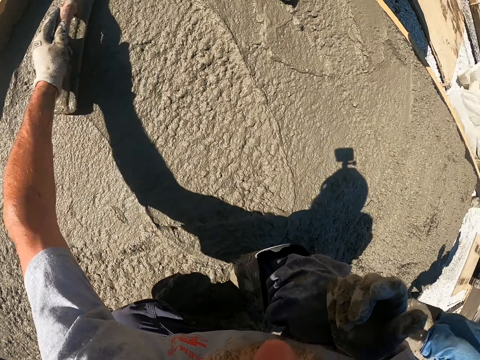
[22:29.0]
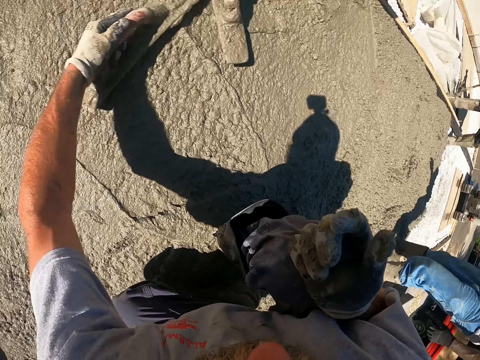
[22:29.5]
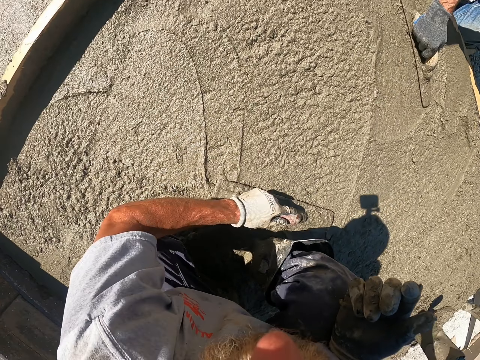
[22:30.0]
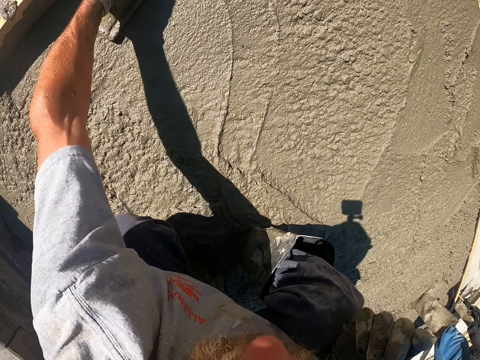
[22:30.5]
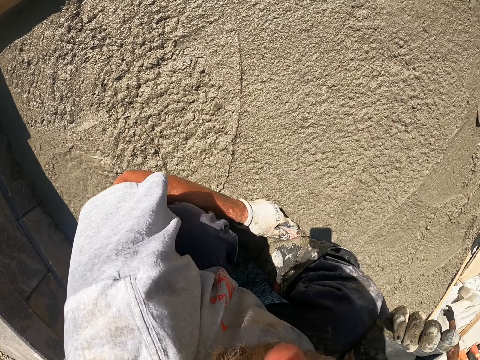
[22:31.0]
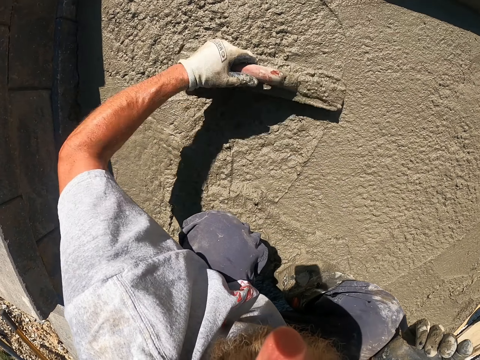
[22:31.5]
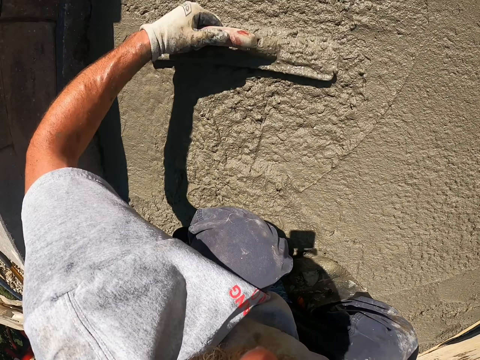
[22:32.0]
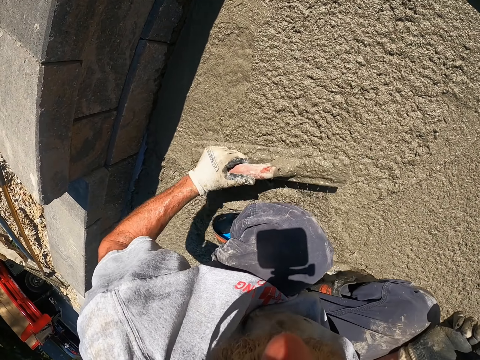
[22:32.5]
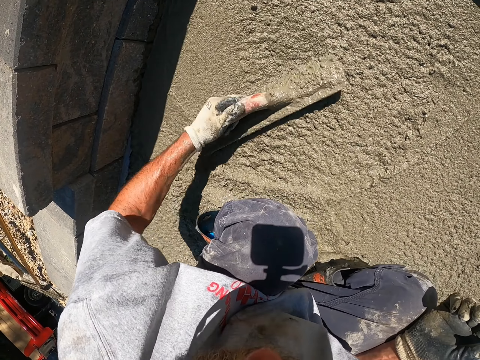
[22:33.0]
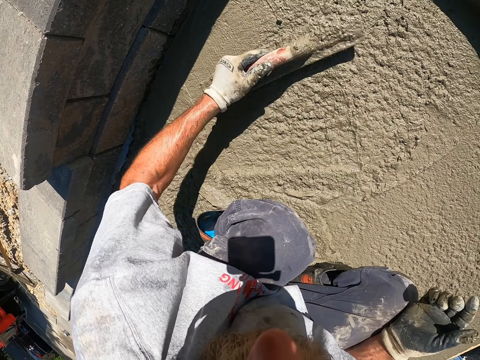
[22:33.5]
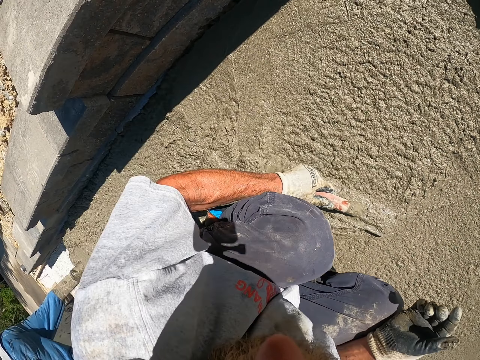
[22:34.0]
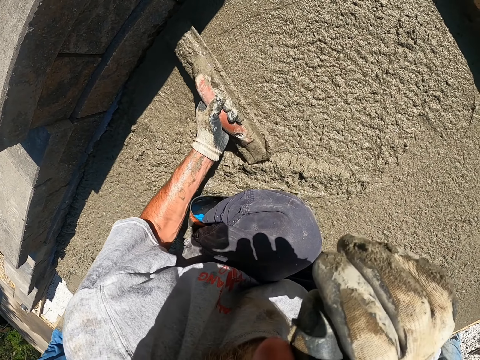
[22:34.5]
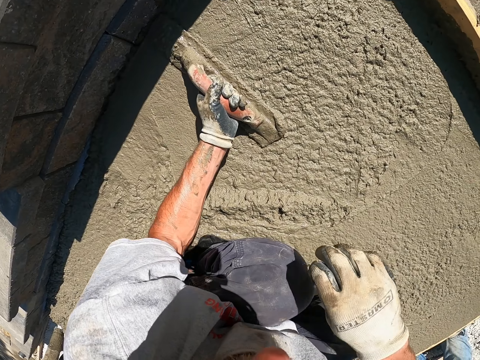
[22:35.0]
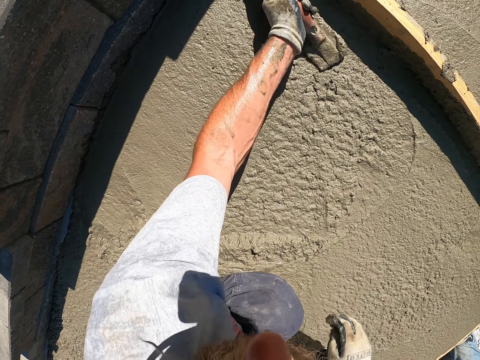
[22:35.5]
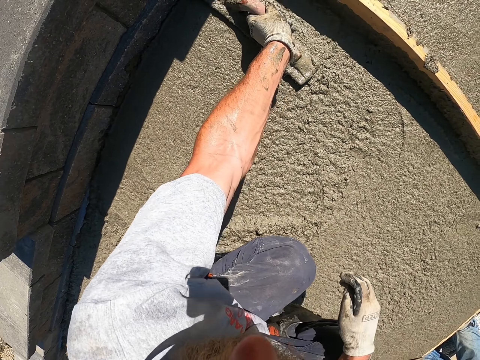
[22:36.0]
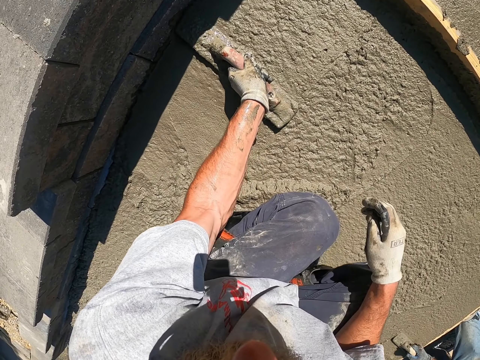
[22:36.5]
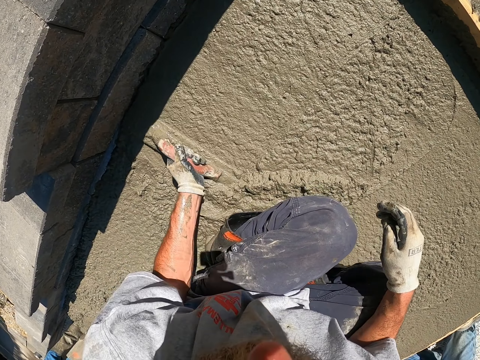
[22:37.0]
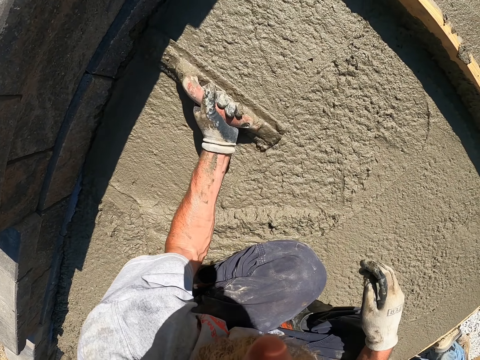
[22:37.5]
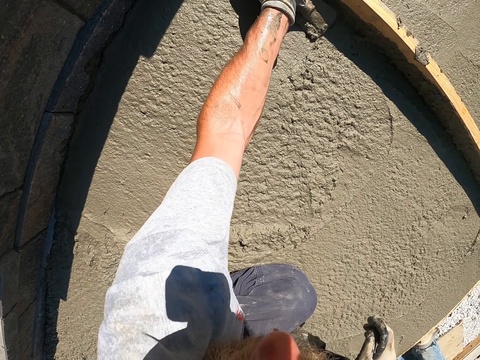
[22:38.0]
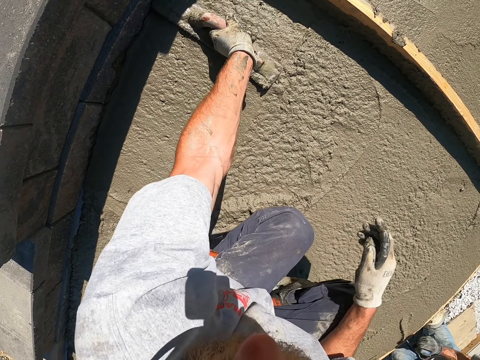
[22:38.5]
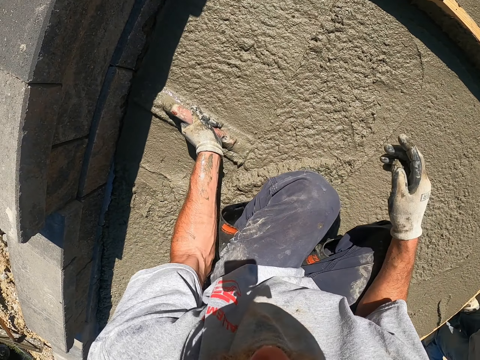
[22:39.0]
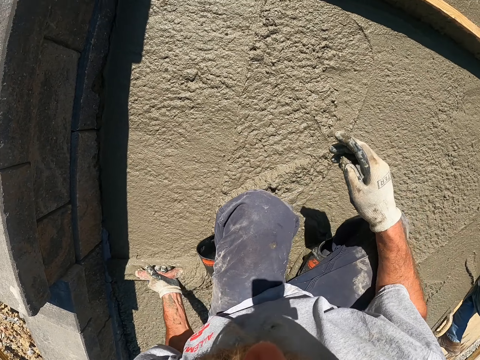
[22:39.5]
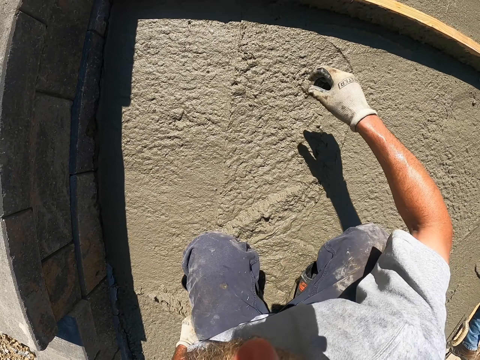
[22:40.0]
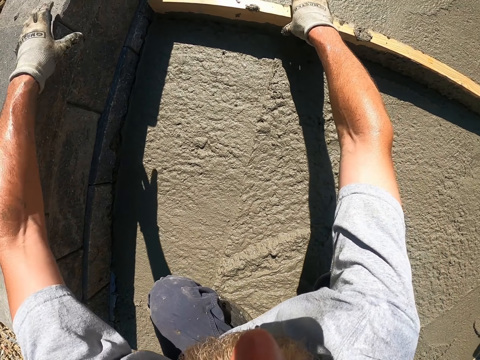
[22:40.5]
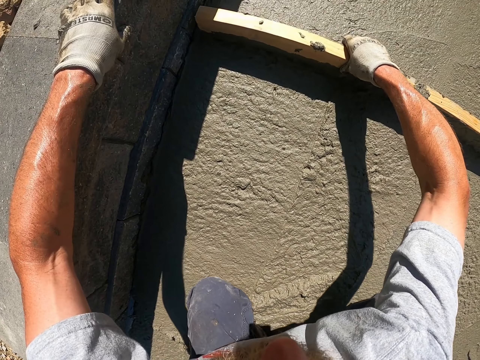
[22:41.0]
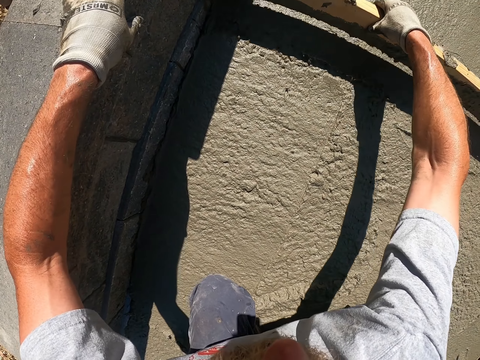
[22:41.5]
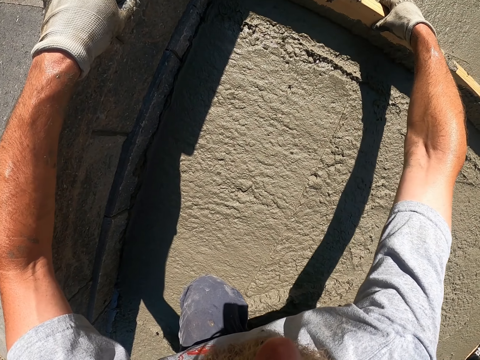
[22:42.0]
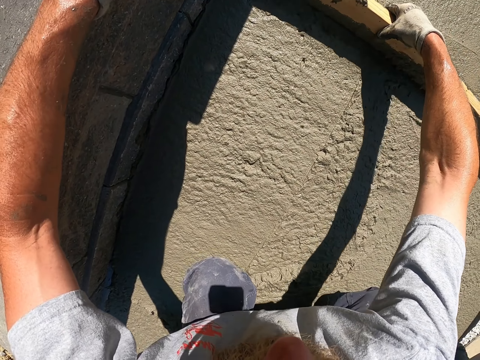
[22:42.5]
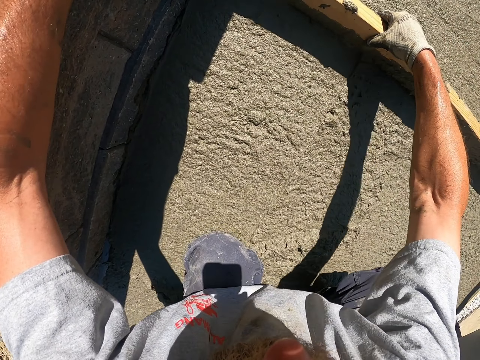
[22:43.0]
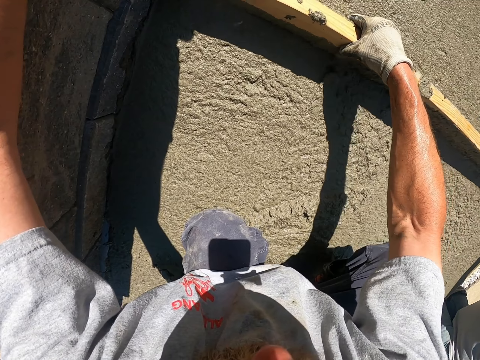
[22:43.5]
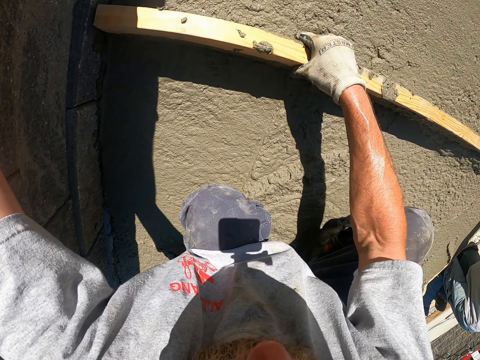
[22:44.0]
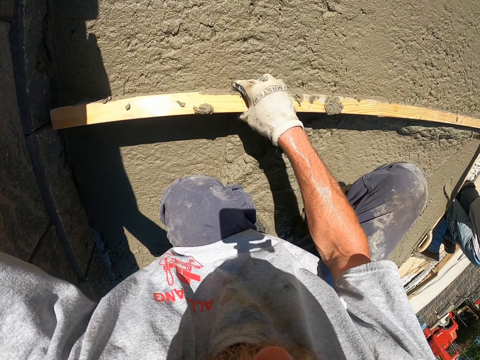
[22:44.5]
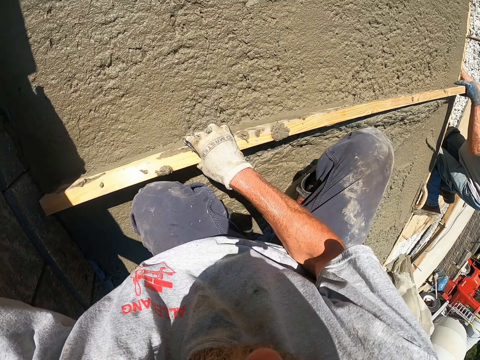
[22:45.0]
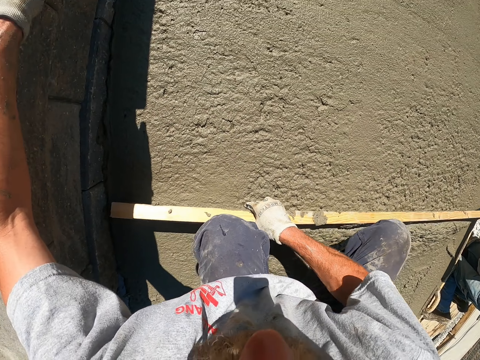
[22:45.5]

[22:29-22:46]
The camera wearer lifts up the wood. They level using the wood.

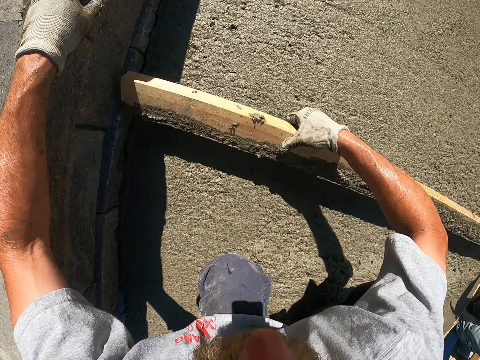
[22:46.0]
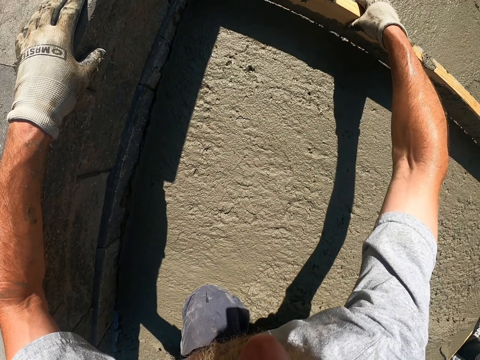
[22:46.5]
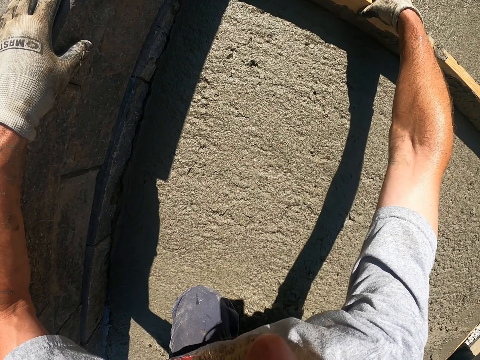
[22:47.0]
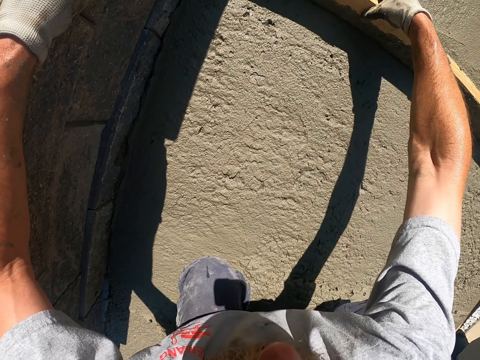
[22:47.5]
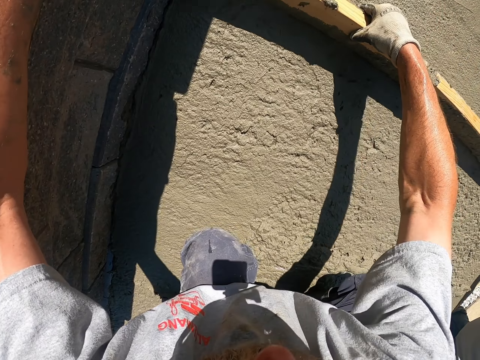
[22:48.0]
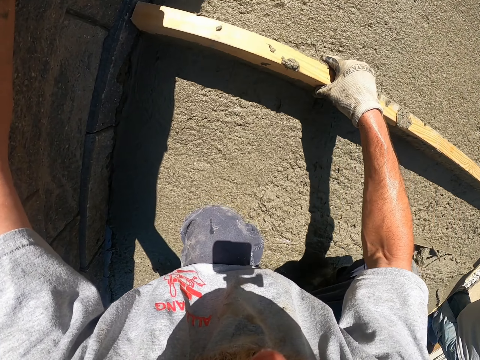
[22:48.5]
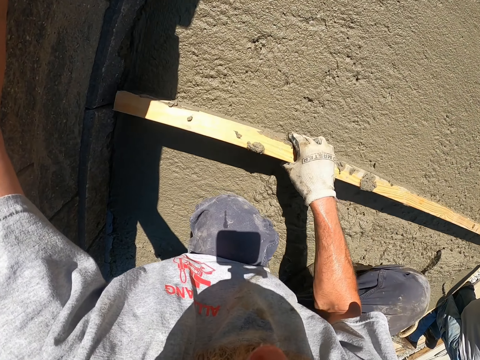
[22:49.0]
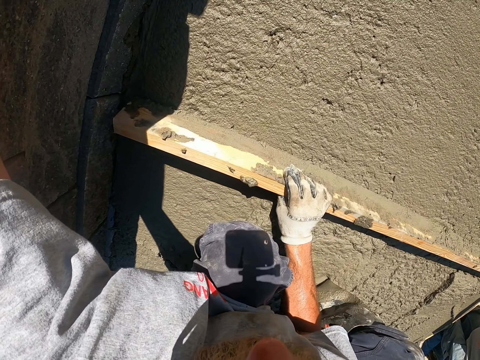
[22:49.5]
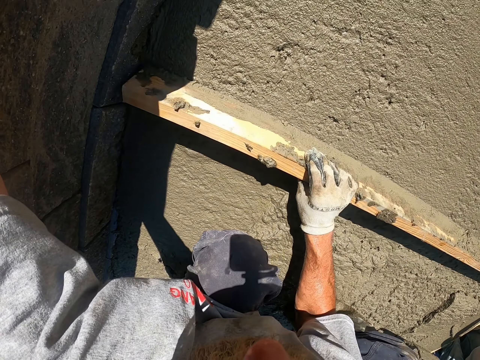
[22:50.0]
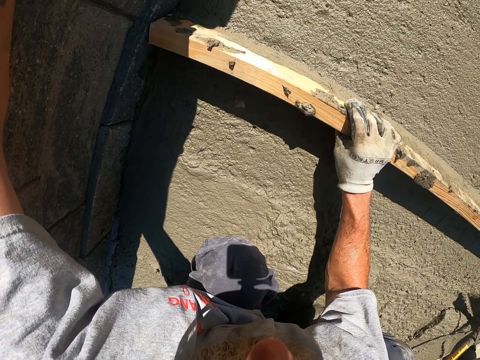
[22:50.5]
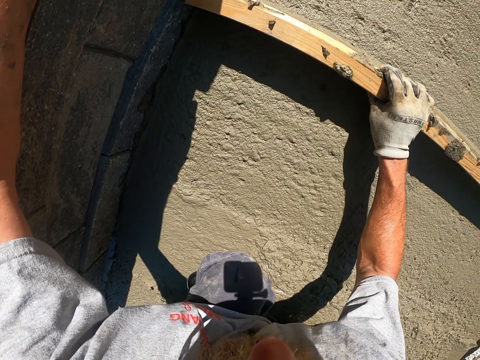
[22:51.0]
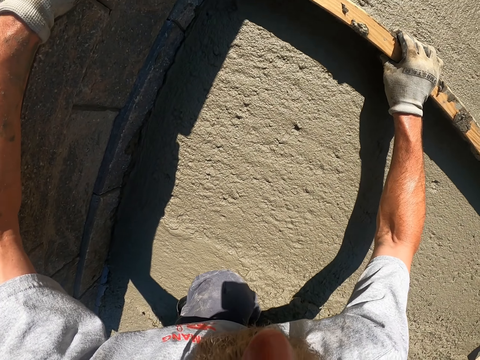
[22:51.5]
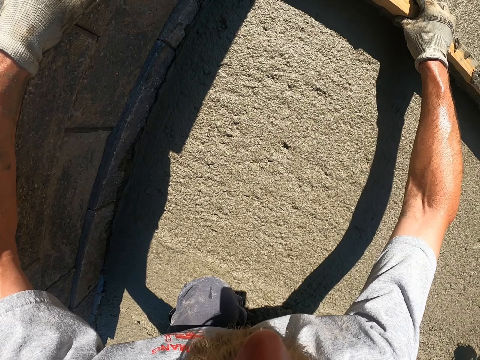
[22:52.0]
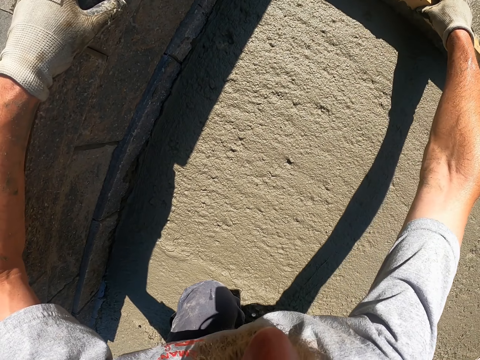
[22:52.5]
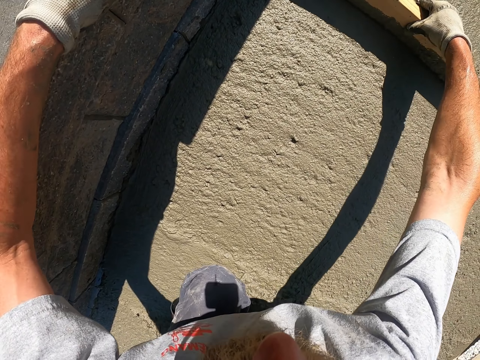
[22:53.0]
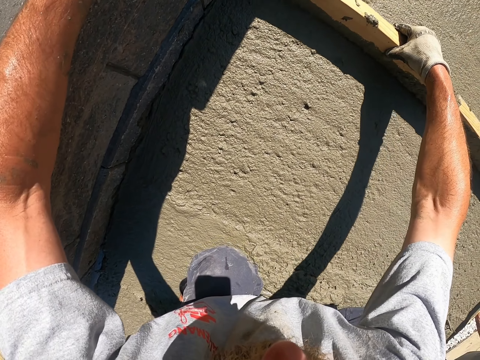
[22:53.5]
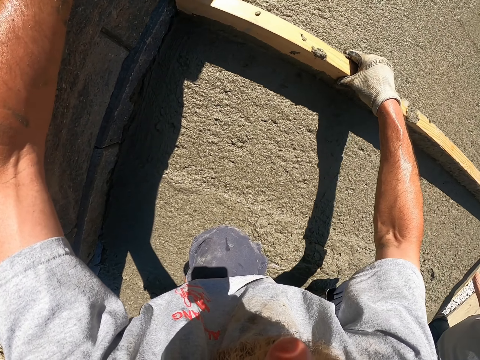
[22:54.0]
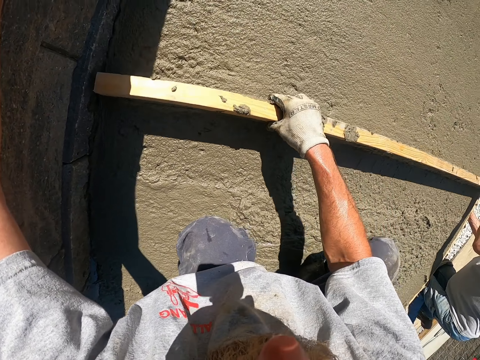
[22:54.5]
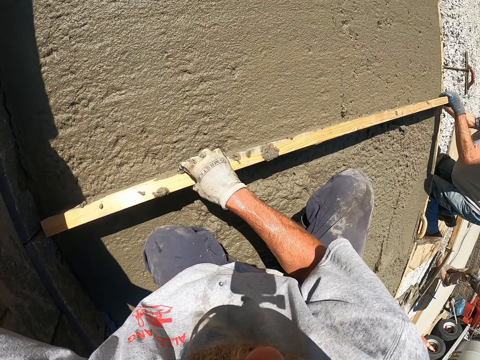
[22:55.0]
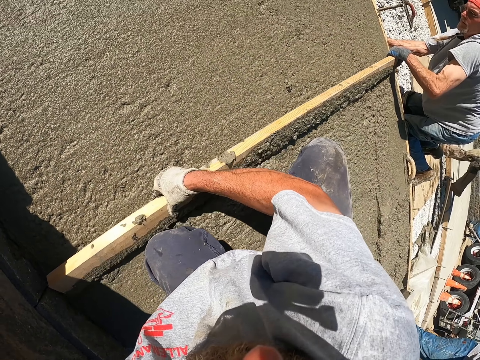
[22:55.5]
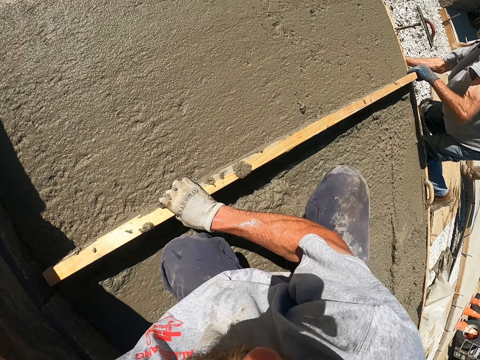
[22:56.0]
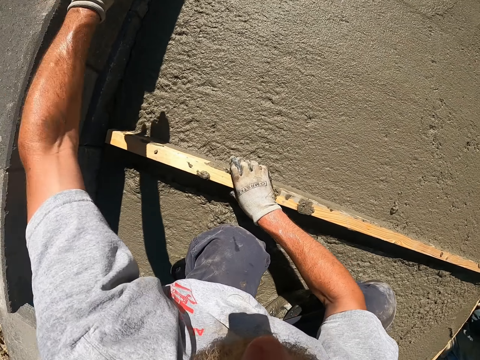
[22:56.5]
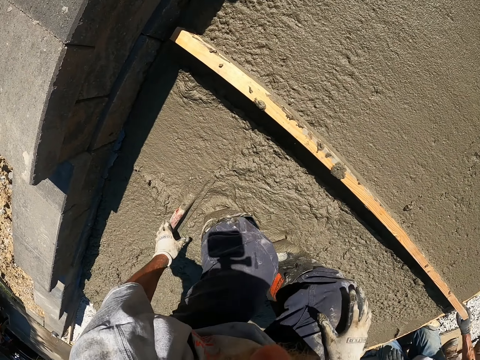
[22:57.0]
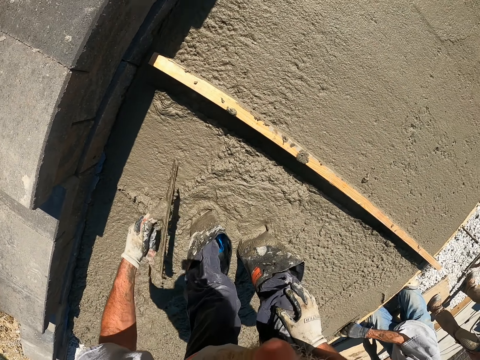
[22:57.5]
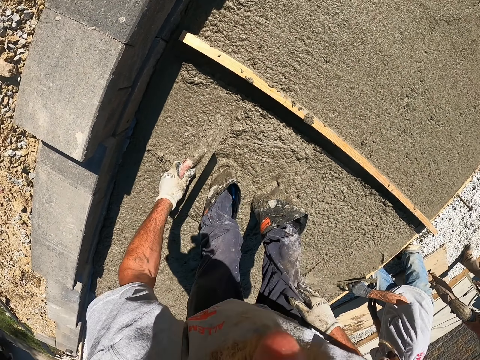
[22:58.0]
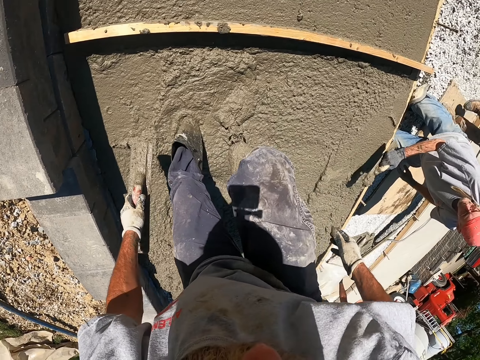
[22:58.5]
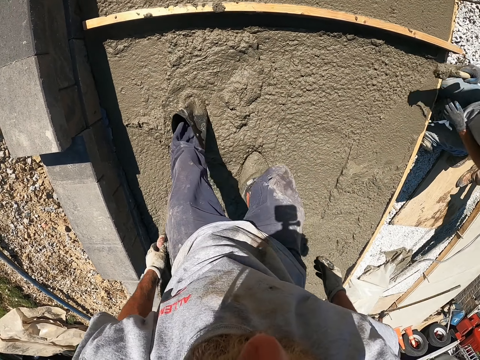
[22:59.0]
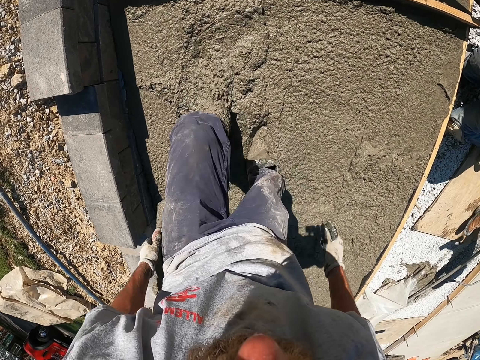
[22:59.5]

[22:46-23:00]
The camera wearer picks up the screed.
